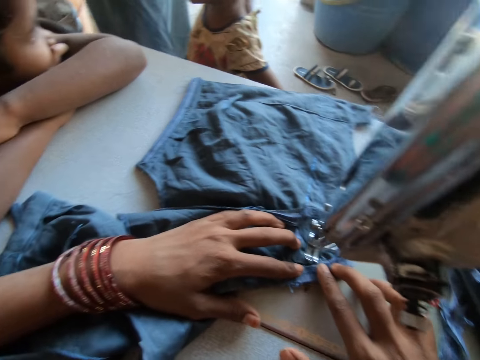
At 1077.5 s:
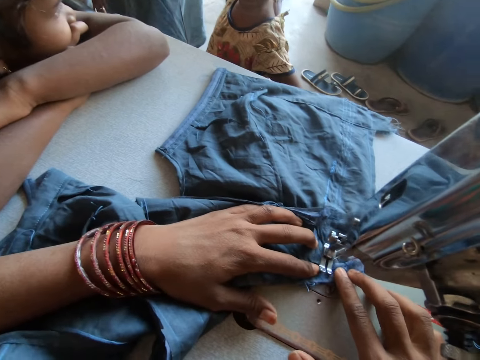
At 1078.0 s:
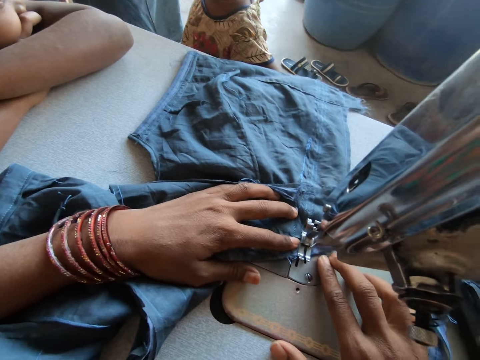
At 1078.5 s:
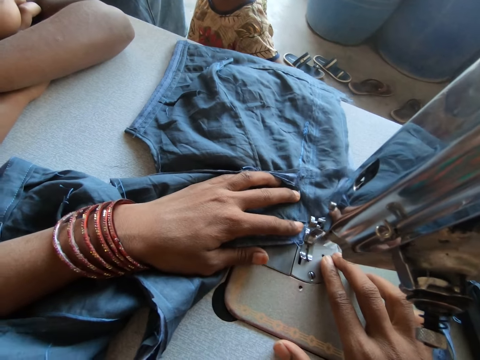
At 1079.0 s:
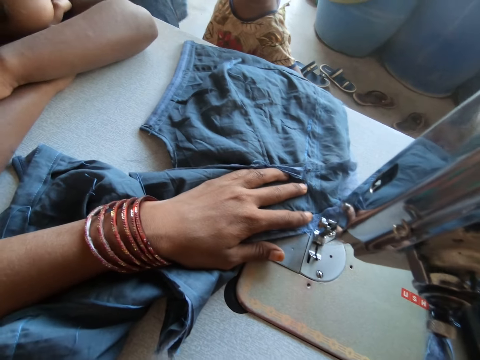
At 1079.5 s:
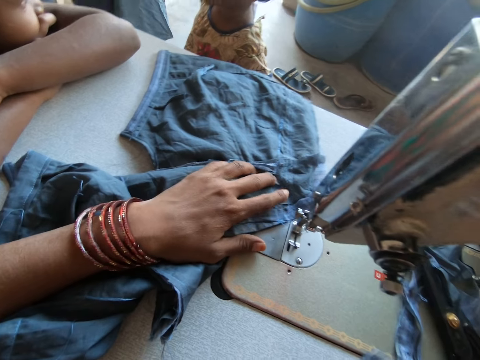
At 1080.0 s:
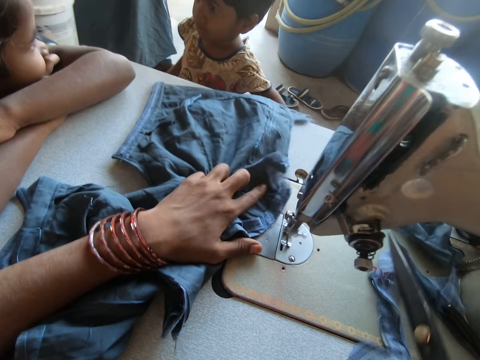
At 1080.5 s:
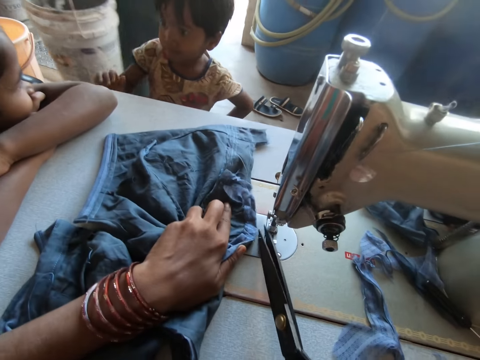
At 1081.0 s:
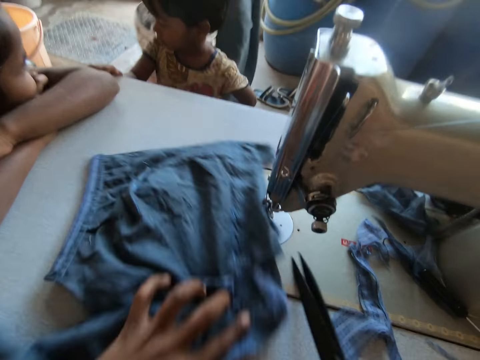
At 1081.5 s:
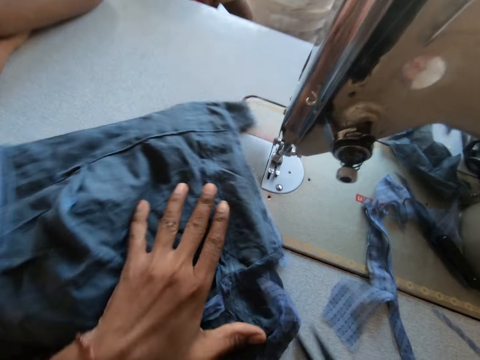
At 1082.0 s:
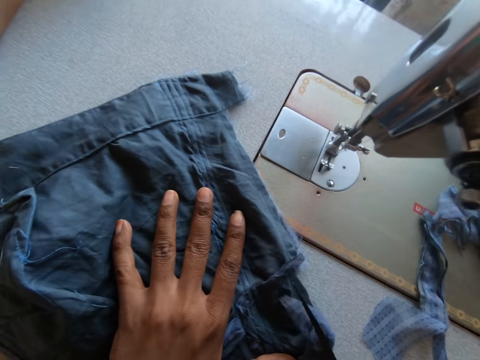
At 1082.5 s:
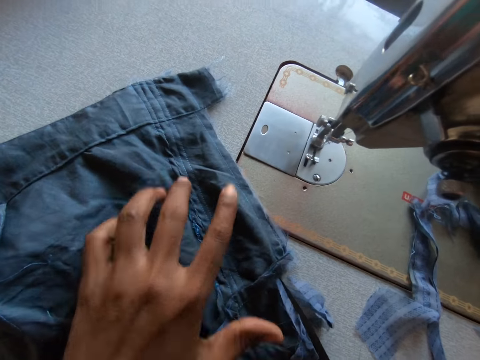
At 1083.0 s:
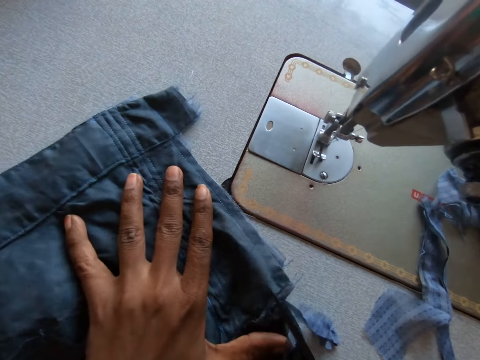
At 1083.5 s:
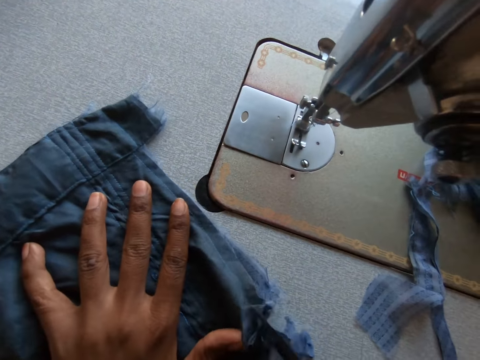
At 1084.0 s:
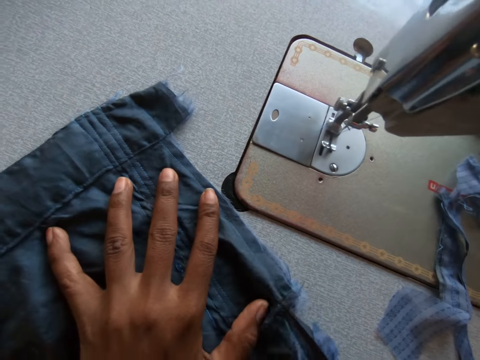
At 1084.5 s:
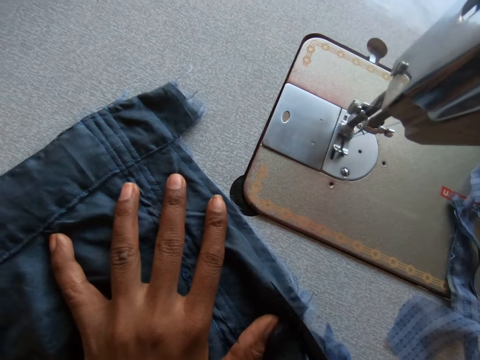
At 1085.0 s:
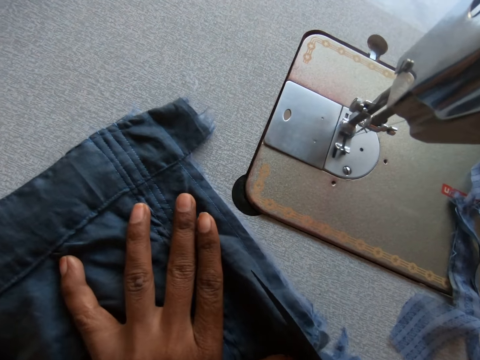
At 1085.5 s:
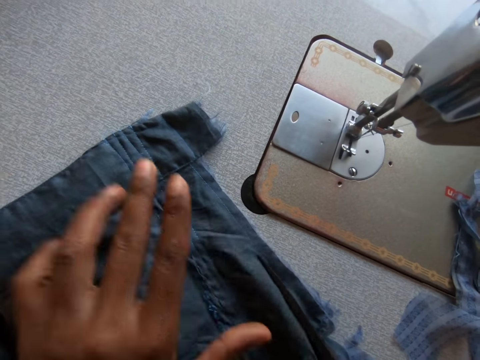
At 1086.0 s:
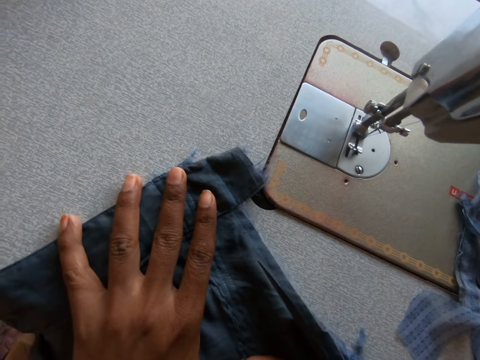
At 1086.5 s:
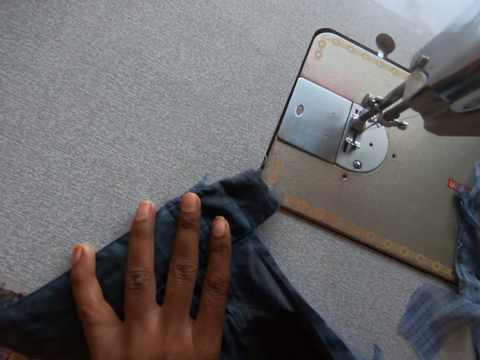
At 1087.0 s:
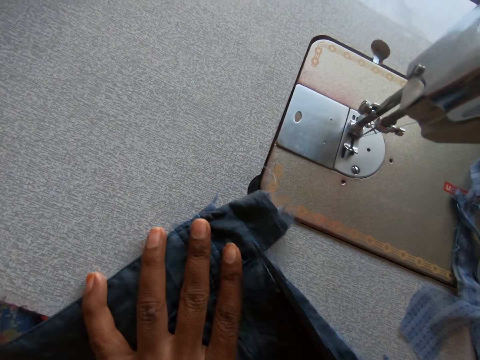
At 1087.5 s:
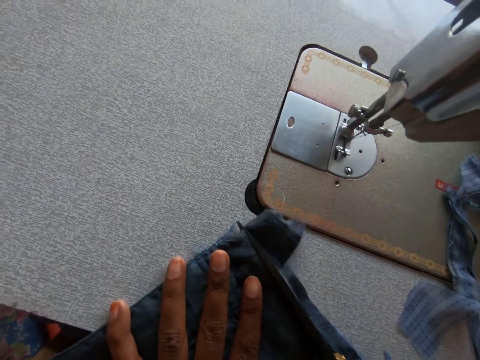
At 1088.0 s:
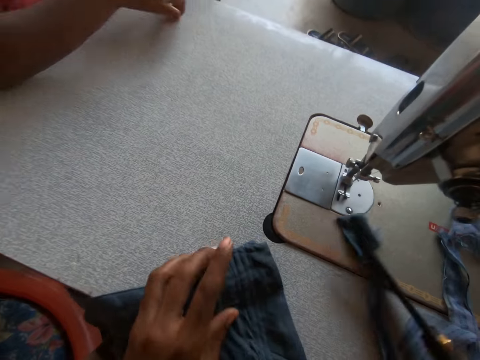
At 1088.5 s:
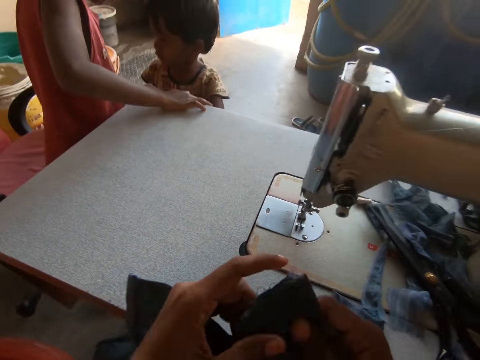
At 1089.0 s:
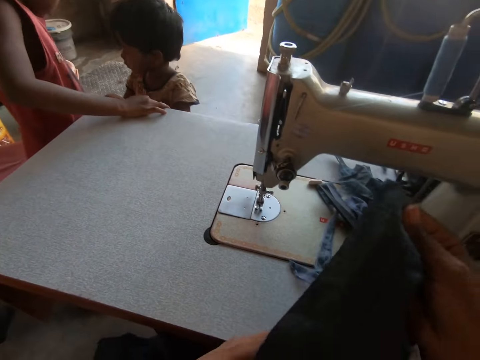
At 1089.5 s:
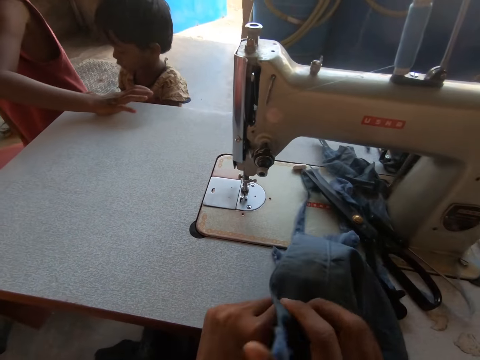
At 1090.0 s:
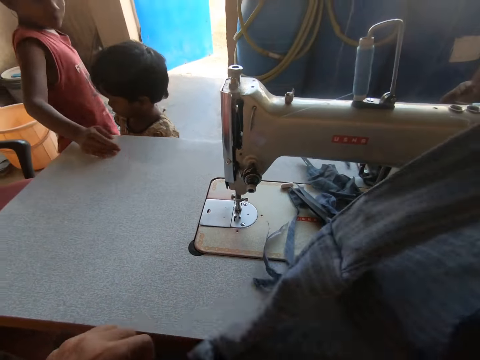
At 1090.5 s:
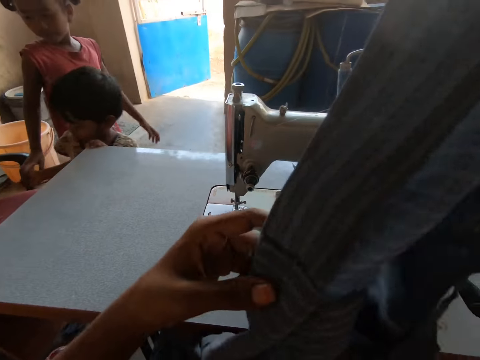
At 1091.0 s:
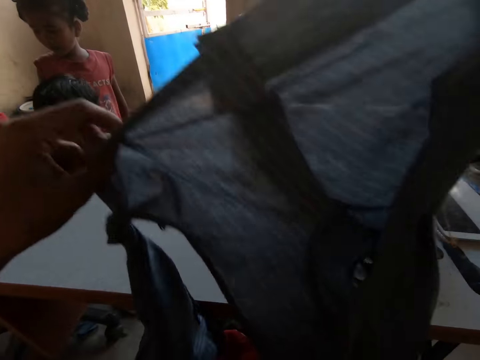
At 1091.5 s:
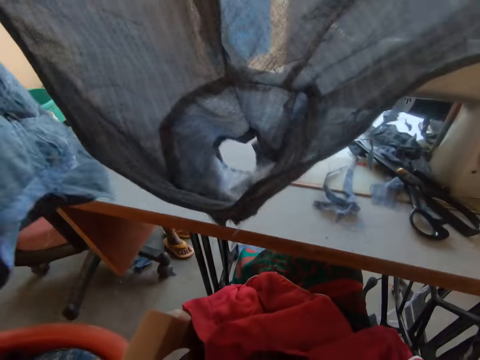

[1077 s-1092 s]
The camera wearer picks up the scissors from the sewing machine with her right hand. A man carries a bucket in the room. The camera wearer cuts the thread with the scissors in her right hand. She cuts the cloth on the sewing machine with the scissors in her right hand. She drops the scissors on the sewing machine with her right hand and carries the cloth from the sewing machine with her left hand. She stretches the cloth in her hands. A child gives way to another child to sit. The camera wearer adjusts the cloth with both hands.

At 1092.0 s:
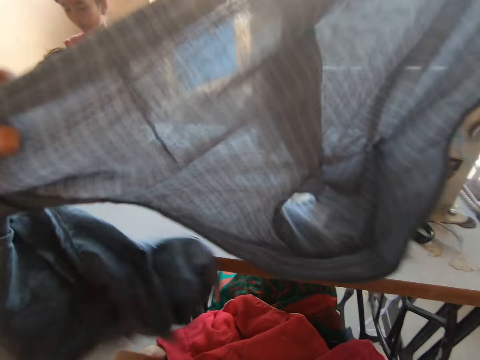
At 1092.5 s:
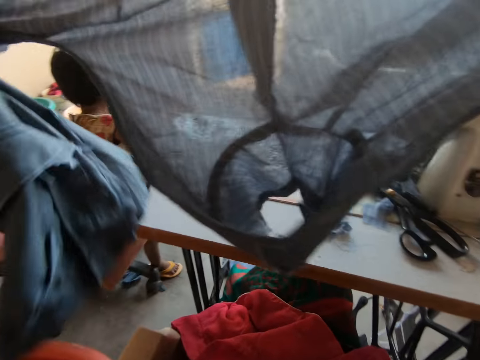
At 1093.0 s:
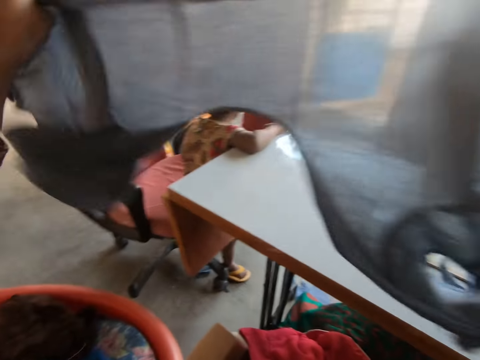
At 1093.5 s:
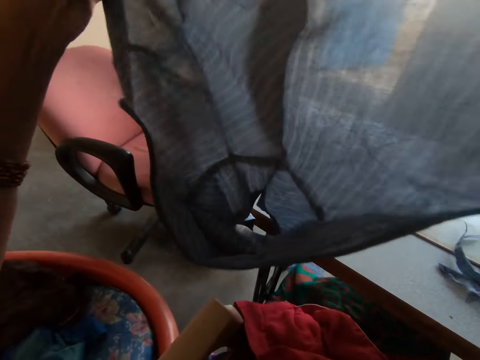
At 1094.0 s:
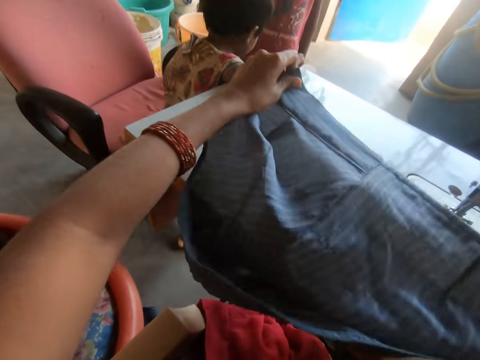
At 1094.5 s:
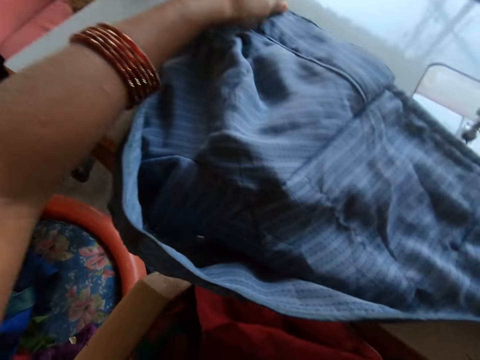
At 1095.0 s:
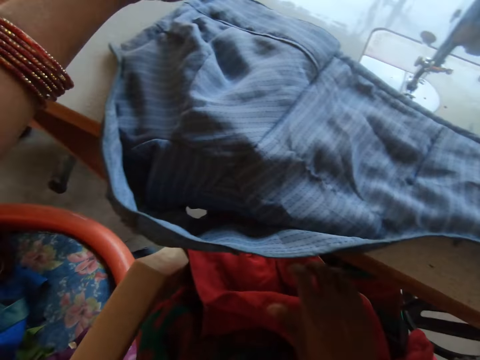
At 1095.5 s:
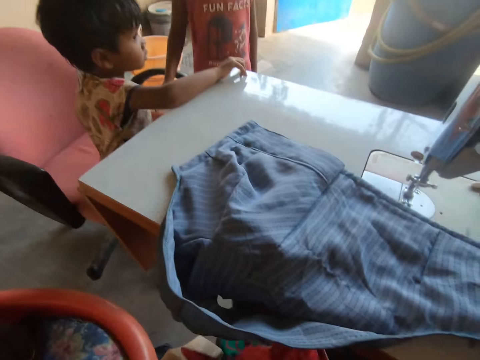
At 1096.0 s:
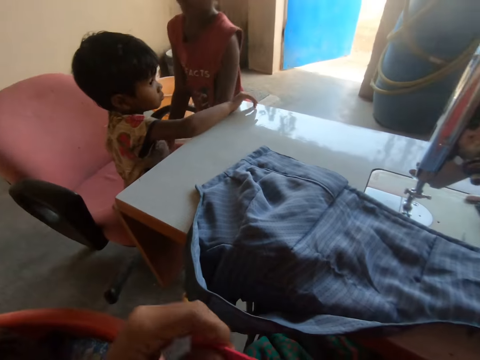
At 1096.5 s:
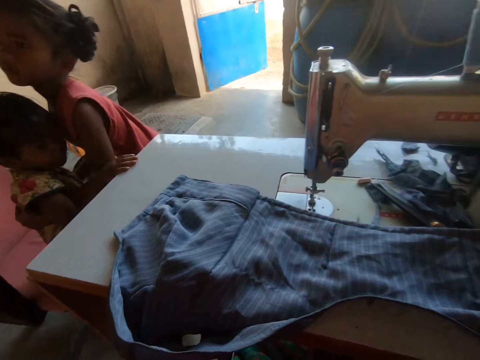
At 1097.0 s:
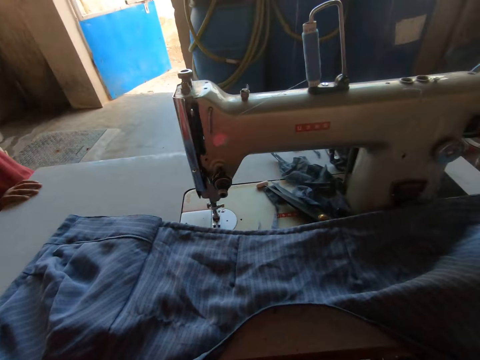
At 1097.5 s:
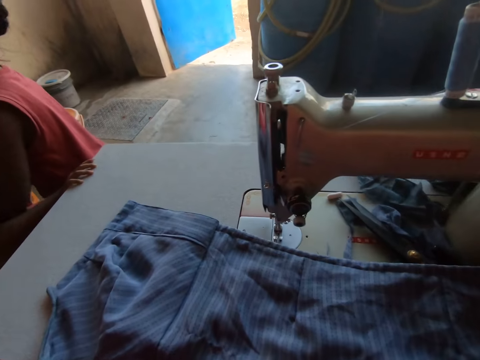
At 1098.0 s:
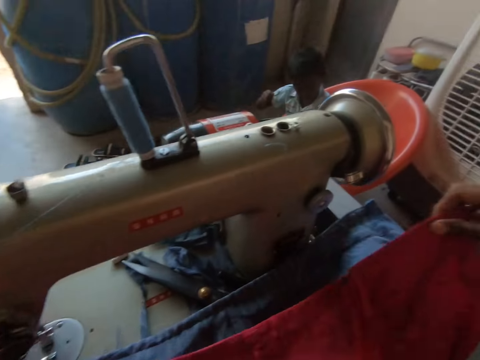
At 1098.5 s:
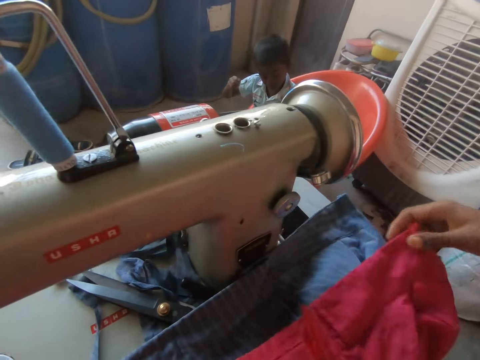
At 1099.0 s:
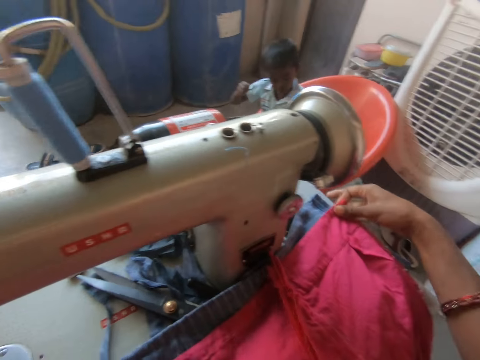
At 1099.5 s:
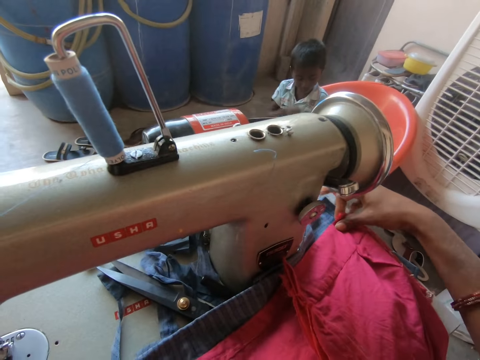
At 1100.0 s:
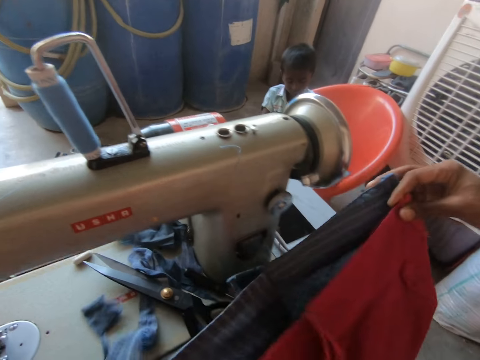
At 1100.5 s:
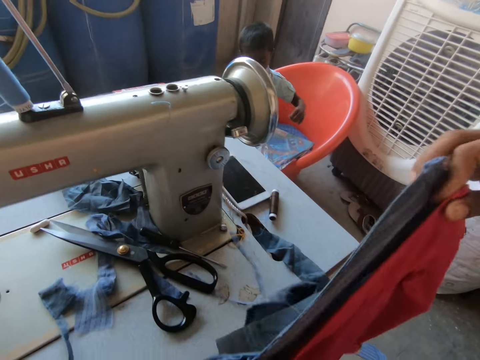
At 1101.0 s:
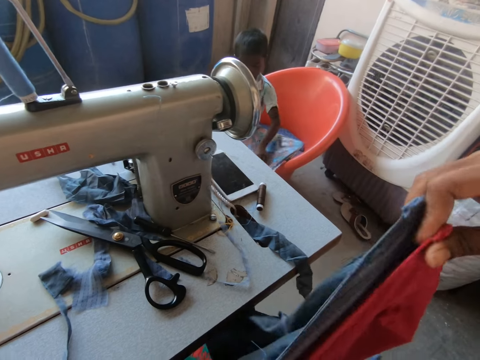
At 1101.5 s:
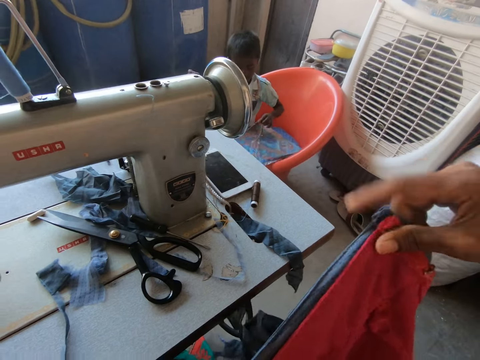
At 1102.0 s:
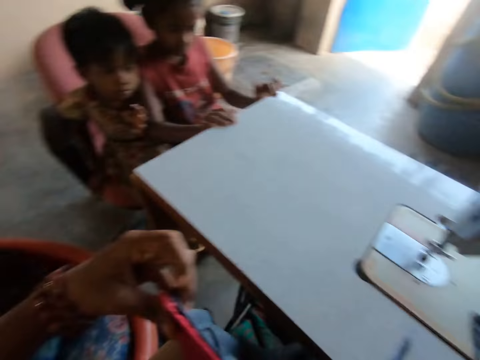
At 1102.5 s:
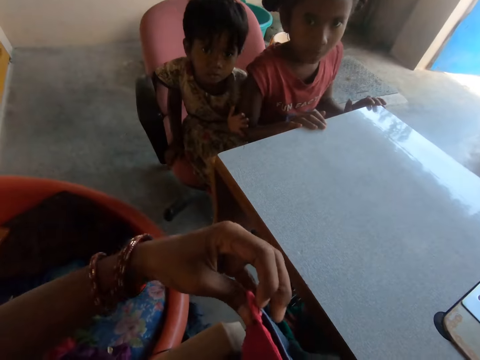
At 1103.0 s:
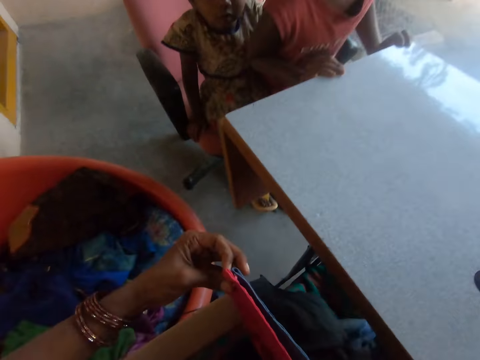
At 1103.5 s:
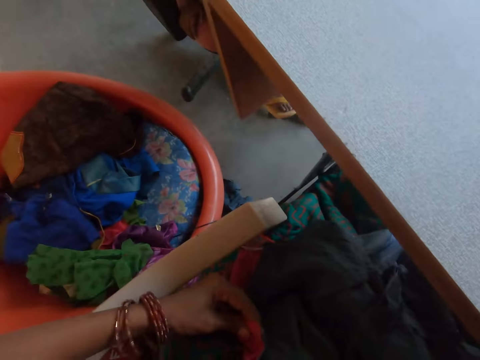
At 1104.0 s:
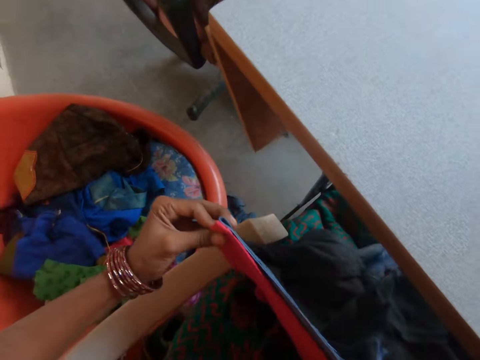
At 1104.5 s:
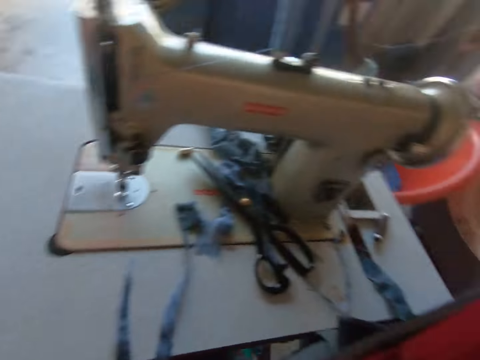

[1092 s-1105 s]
A child sits on a seat. The camera wearer drops the cloth on the sewing machine with both hands. She picks up a red piece of cloth on her lap with her right hand. A girl carries another girl. The camera wearer lays the red piece of cloth in her hands on the piece of cloth on the sewing machine. A boy works on a kite. The camera wearer holds the pieces of cloth together. She looks around. She drops the pieces of cloth in her hands on her lap.
